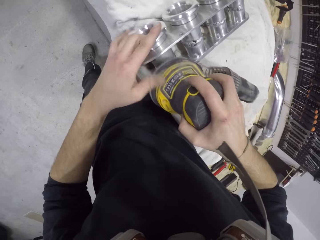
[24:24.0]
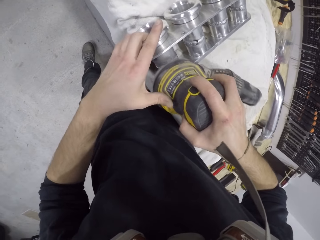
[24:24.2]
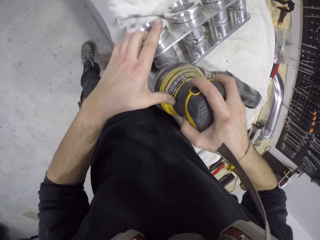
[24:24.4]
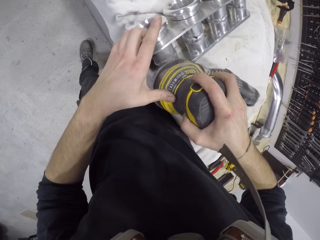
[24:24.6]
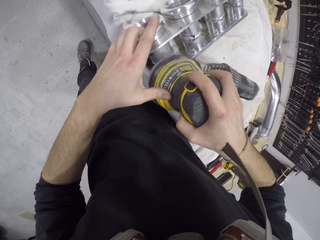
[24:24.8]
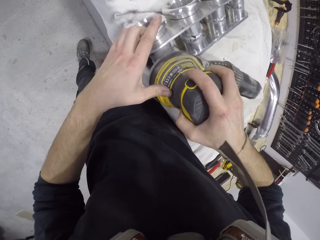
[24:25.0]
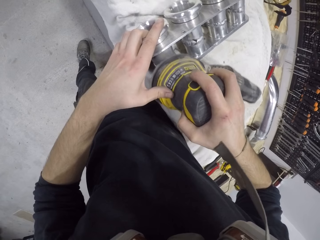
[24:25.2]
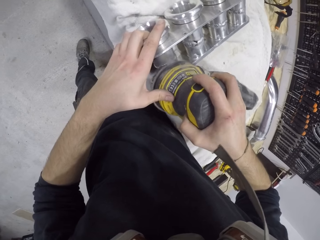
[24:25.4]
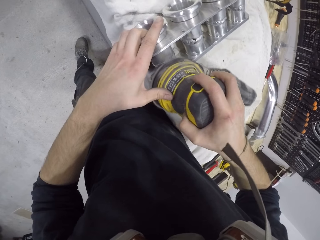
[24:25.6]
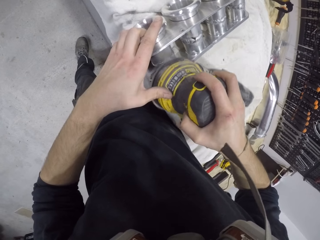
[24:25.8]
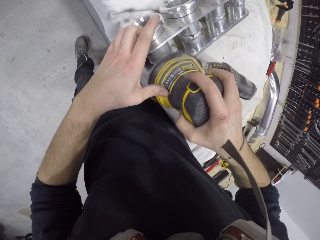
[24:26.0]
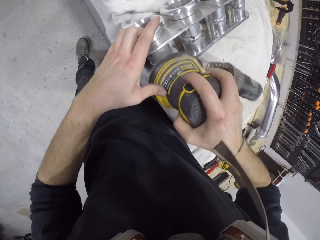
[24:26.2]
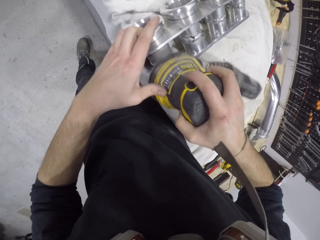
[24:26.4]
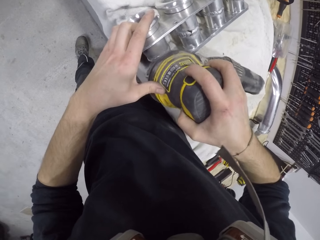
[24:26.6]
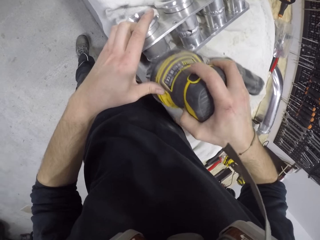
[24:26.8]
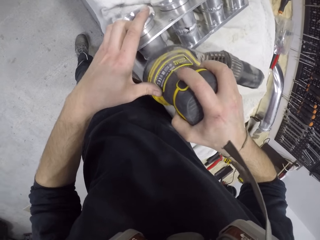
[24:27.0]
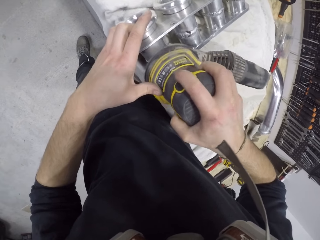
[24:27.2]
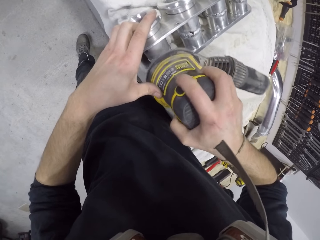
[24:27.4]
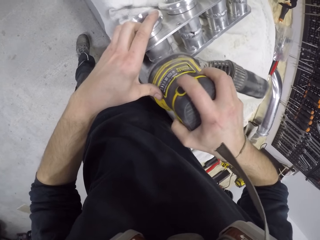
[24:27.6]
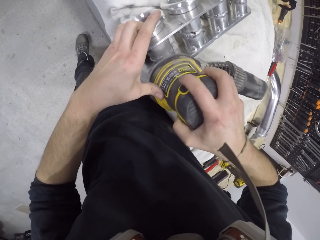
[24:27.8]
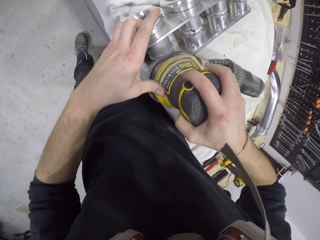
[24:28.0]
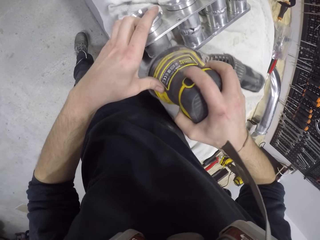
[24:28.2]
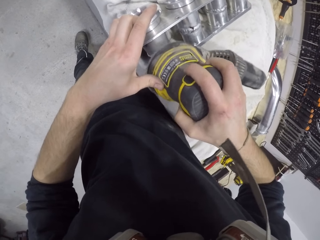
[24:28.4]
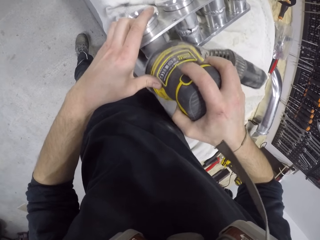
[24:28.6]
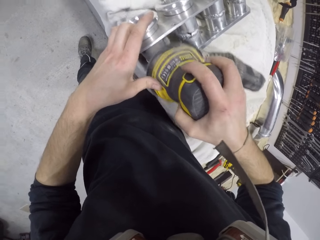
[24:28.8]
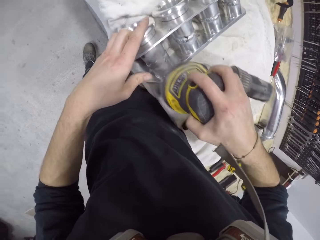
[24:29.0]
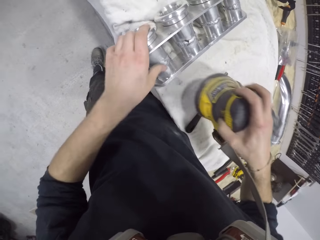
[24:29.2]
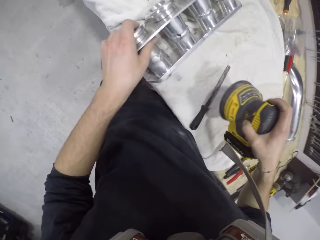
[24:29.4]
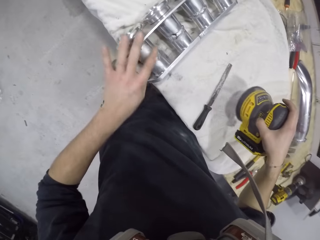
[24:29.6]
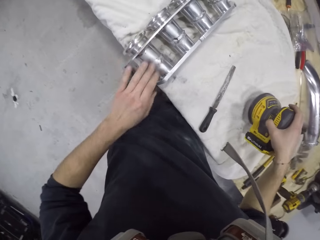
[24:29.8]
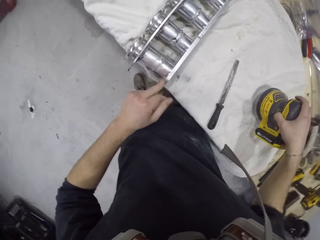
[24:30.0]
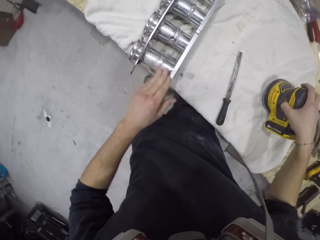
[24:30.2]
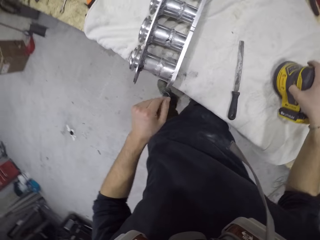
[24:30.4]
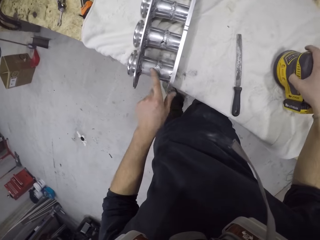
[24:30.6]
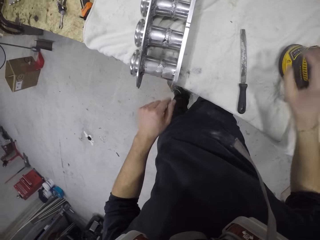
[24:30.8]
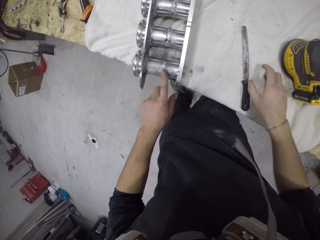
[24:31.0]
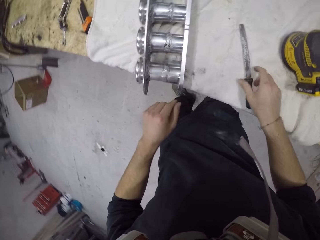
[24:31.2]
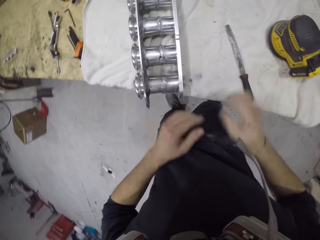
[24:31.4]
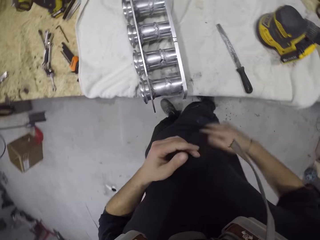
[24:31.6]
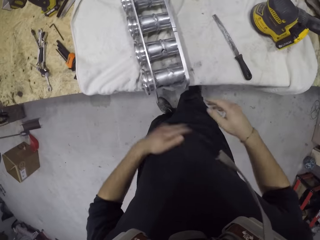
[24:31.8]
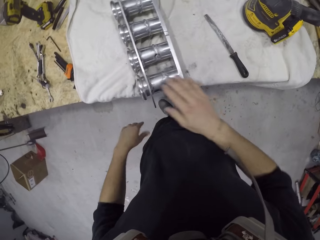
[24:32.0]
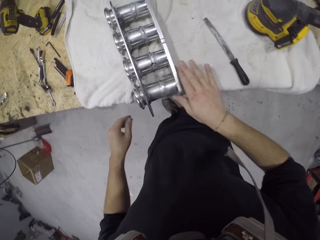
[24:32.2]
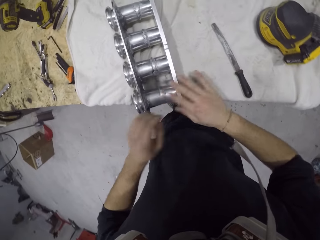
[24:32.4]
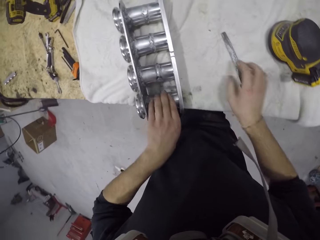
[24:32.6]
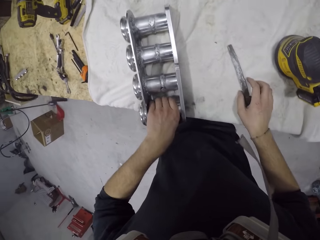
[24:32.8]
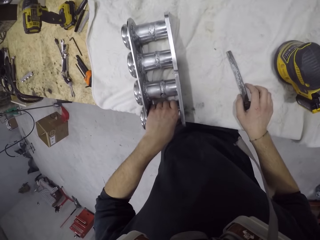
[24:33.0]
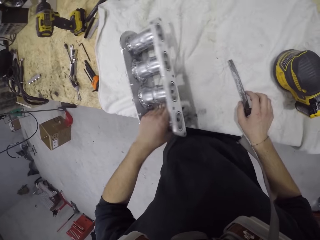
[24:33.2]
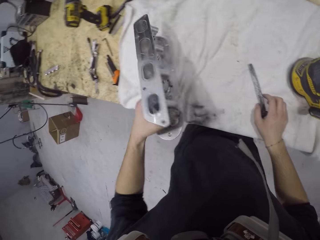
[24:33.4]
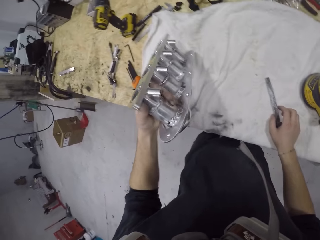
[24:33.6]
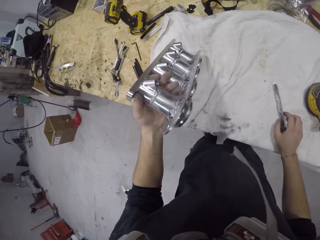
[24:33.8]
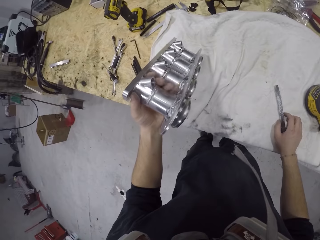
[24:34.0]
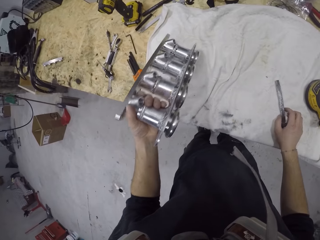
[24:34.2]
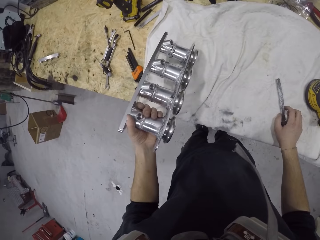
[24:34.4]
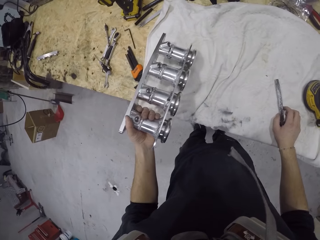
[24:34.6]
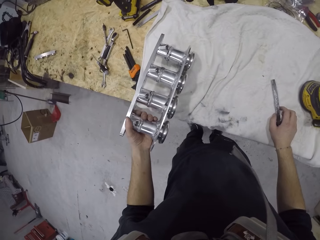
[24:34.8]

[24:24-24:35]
The camera wearer sands the metal structure or engine block with the orbital sander or electric sanding machine. He cleans the engine block on the table with his left hand. He drops the electric sanding machine on the table with his right hand. He rubs the hands on the garment and dusts his shirt. He cleans the engine block on the table with his right hand. He flips the engine block on the table with his hands. He turns the orbital sander.

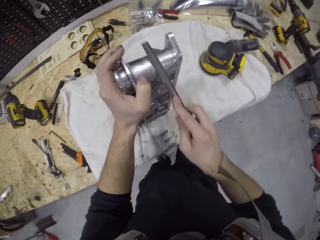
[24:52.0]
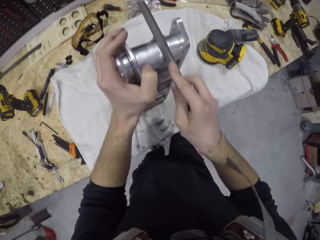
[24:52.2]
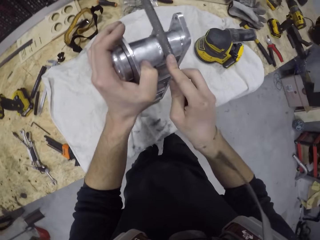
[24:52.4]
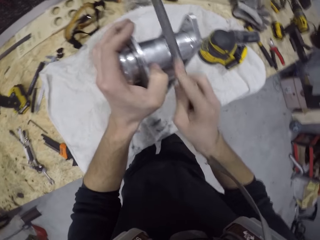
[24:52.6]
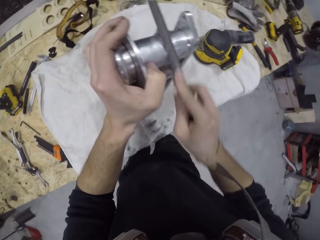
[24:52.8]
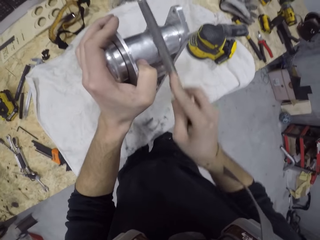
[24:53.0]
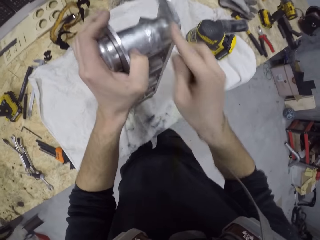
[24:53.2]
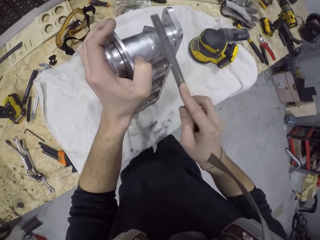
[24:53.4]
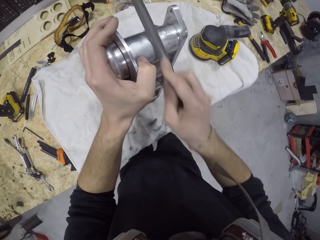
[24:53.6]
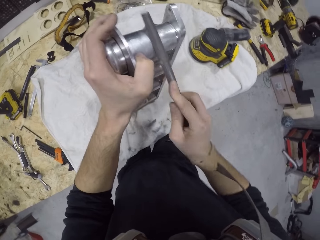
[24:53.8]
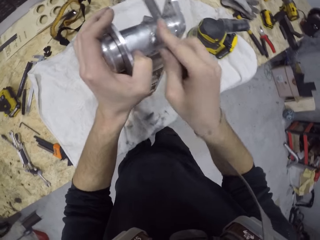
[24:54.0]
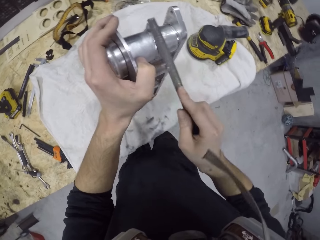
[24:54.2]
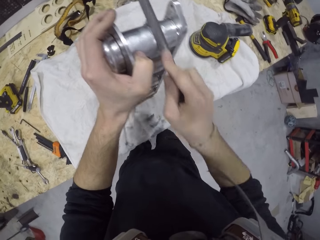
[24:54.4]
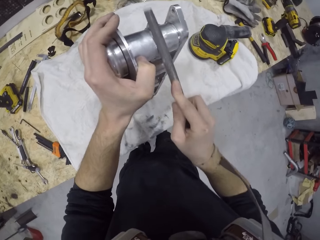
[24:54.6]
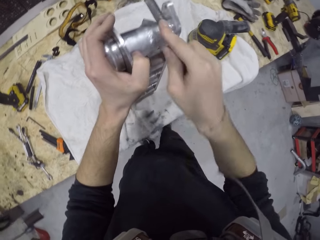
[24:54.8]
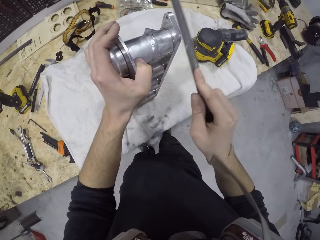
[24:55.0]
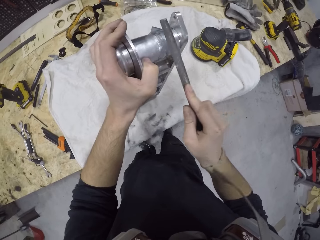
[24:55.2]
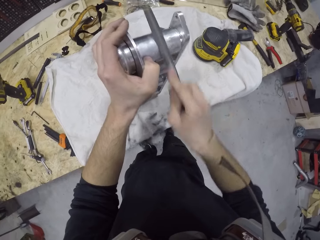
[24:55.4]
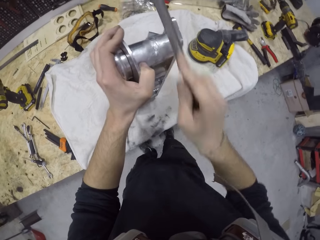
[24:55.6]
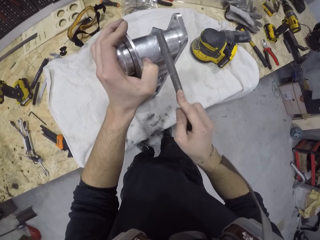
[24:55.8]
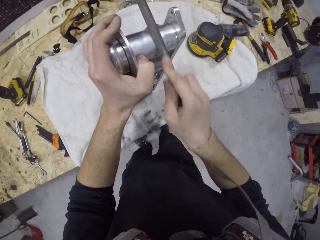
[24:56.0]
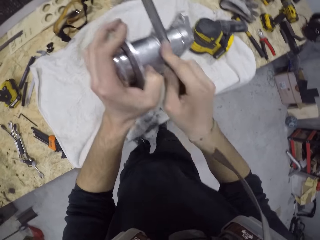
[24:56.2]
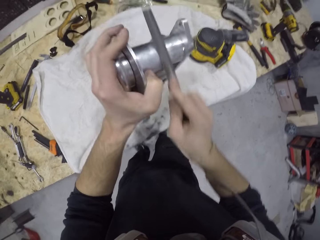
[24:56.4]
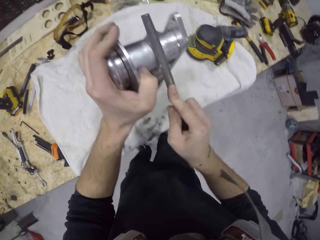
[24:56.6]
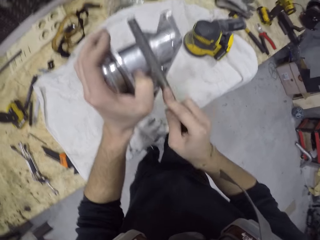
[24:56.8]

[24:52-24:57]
The camera wearer smoothens the engine block on the table with the hand file in his right hand.

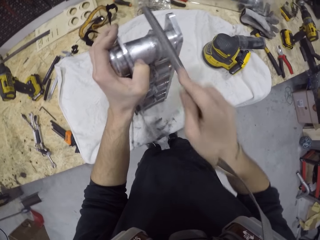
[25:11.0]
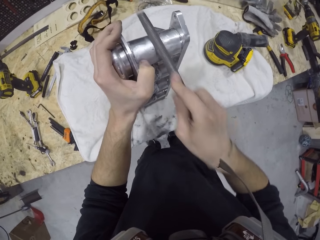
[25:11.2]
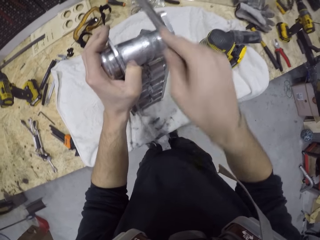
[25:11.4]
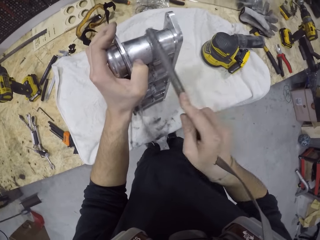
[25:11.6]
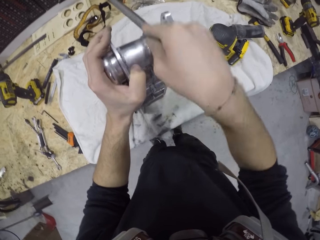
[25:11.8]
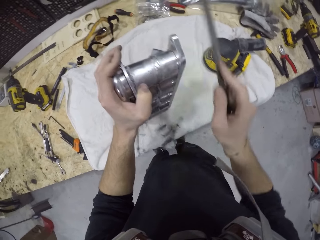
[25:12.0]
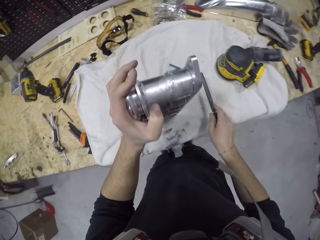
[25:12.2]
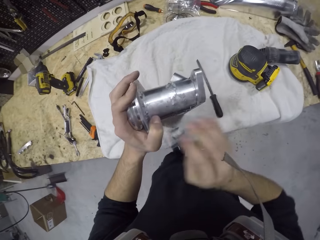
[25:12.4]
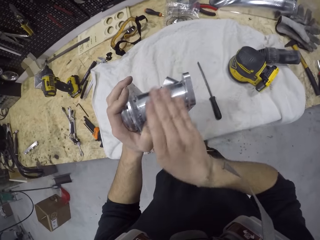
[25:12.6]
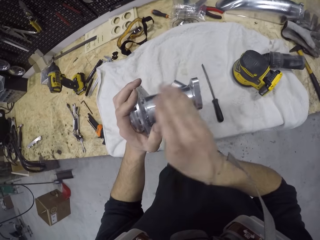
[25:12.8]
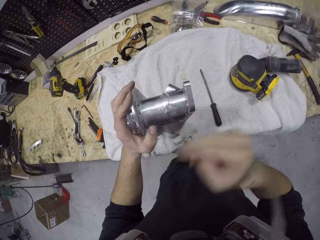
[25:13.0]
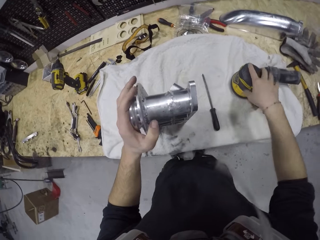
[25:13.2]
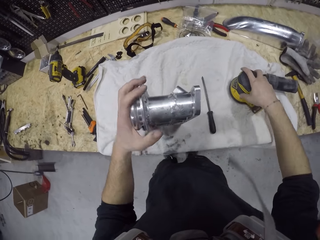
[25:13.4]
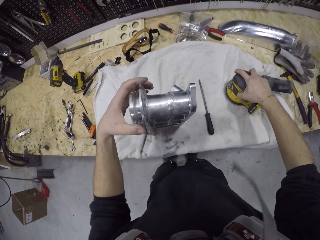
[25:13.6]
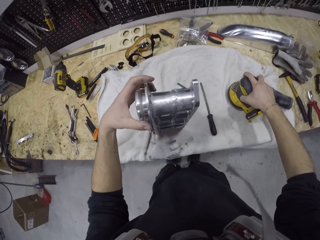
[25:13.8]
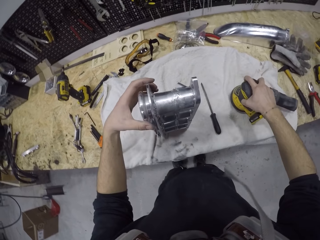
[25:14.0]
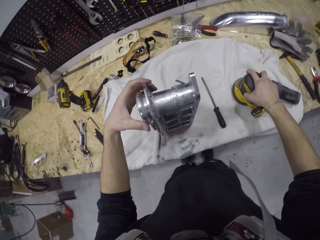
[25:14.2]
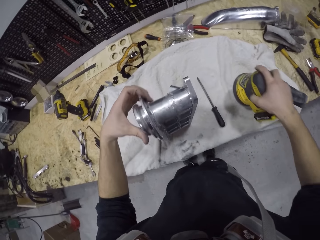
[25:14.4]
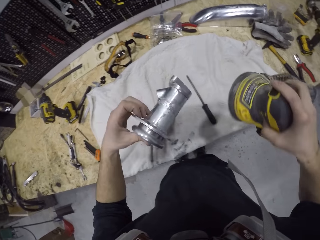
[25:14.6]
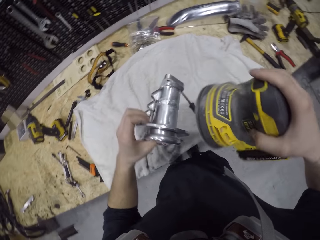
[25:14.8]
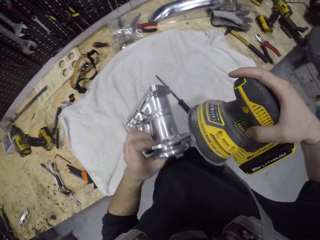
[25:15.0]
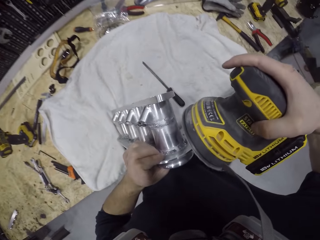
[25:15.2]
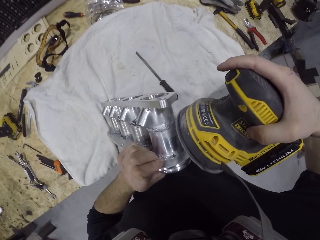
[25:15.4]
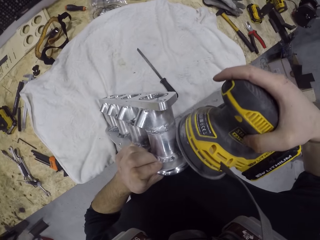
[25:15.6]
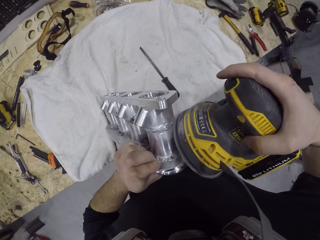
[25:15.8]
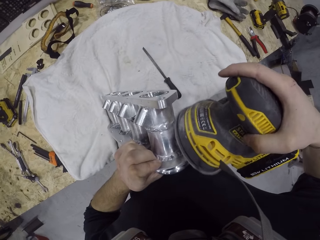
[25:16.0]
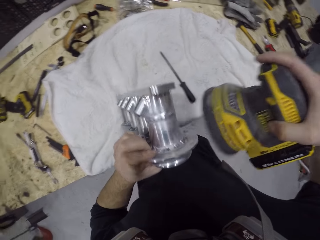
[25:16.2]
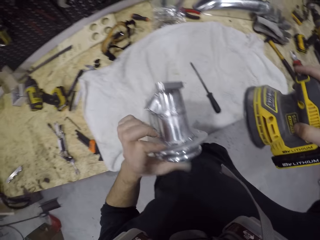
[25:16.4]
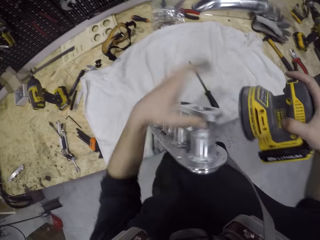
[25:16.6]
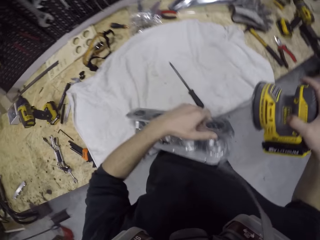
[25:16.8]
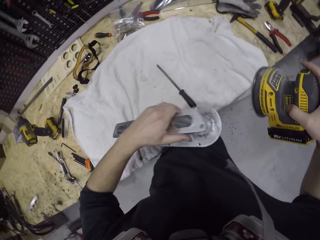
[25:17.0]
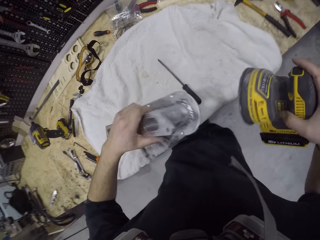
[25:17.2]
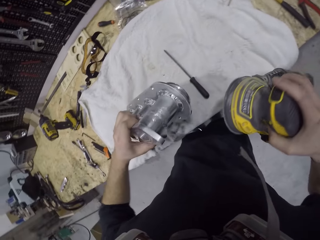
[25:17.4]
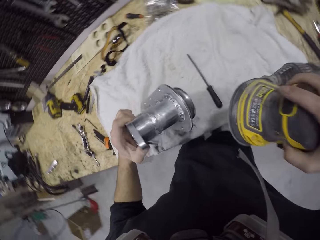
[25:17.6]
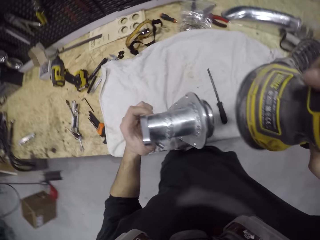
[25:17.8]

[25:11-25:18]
The camera wearer drops the hand file on the table with his right hand. He cleans the engine block or metal structure in his left hand with his right hand. He picks the electric sanding machine or orbital sander on the table with his right hand. He sands the metal structure with the orbital sander. He smoothens the engine block on the table with the hand file in his right hand. He adjusts the metal structure.
